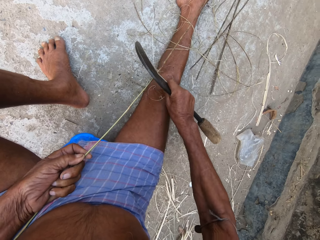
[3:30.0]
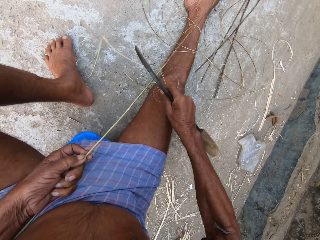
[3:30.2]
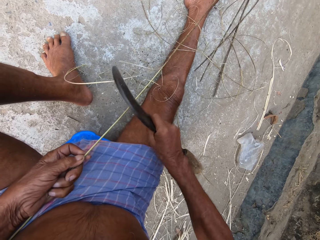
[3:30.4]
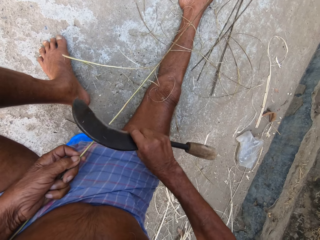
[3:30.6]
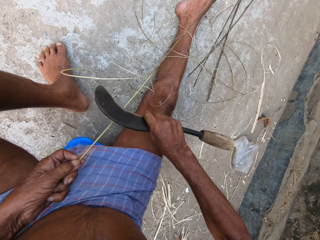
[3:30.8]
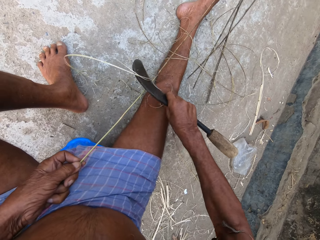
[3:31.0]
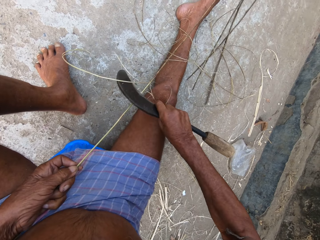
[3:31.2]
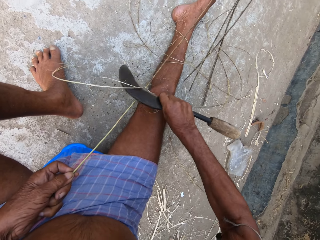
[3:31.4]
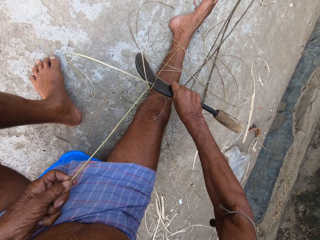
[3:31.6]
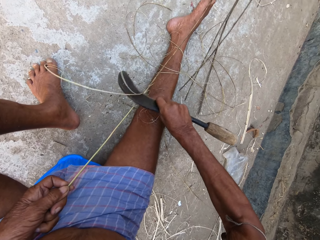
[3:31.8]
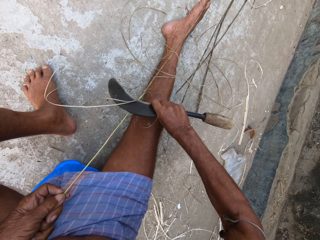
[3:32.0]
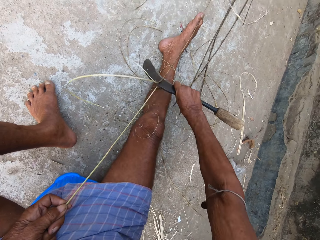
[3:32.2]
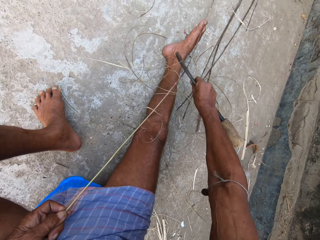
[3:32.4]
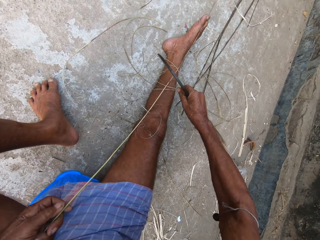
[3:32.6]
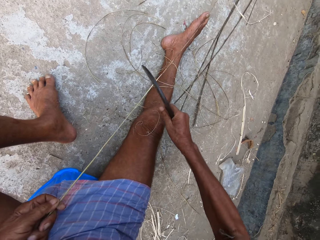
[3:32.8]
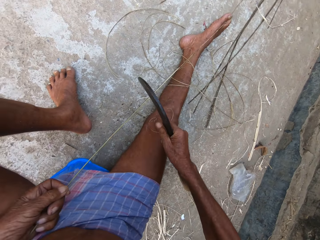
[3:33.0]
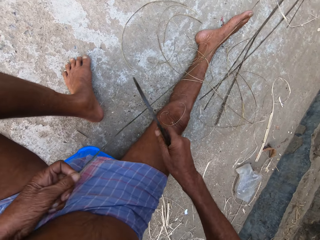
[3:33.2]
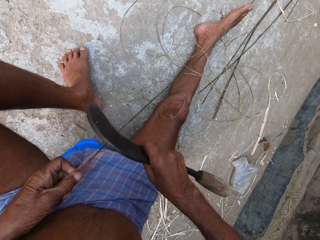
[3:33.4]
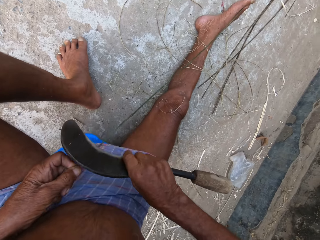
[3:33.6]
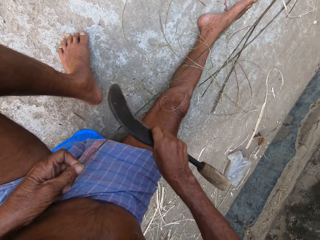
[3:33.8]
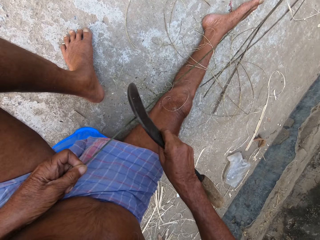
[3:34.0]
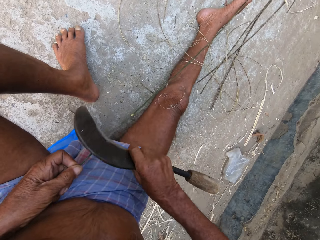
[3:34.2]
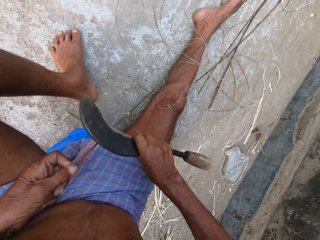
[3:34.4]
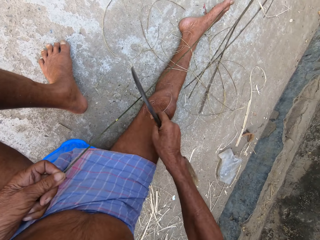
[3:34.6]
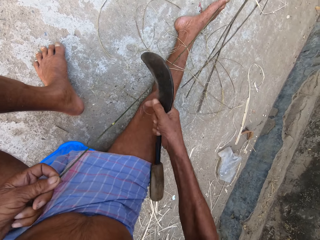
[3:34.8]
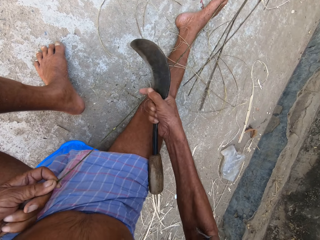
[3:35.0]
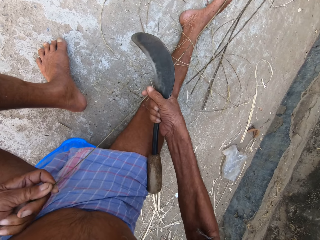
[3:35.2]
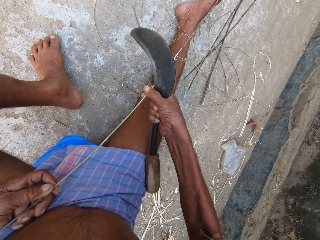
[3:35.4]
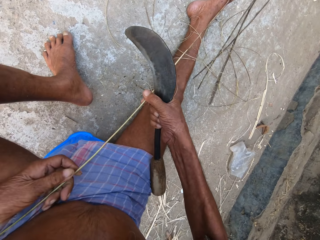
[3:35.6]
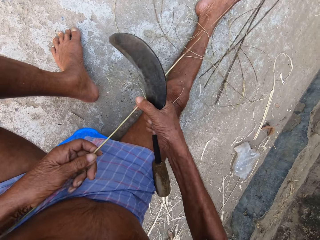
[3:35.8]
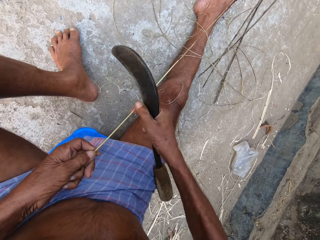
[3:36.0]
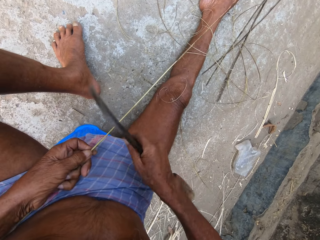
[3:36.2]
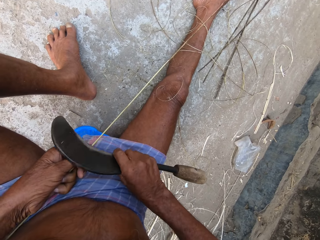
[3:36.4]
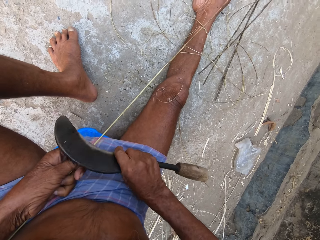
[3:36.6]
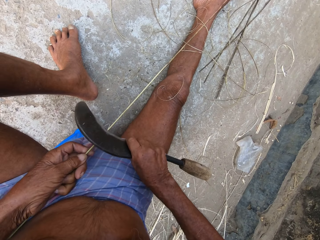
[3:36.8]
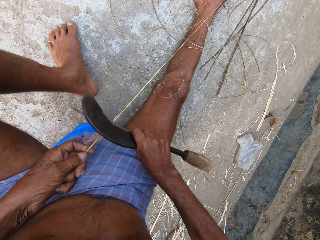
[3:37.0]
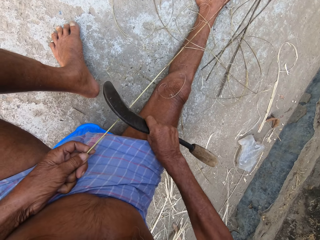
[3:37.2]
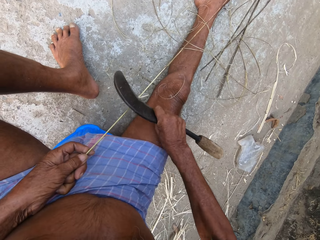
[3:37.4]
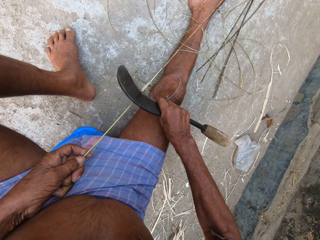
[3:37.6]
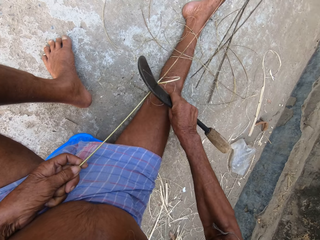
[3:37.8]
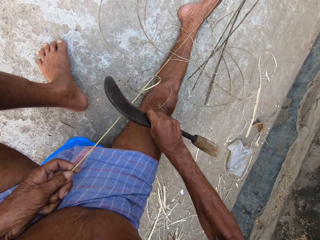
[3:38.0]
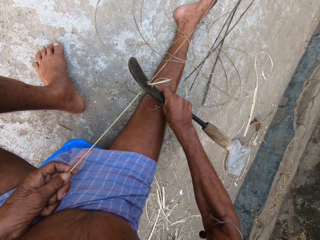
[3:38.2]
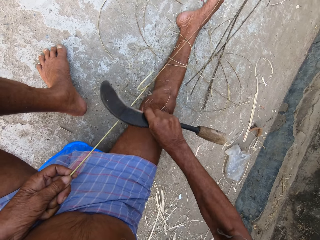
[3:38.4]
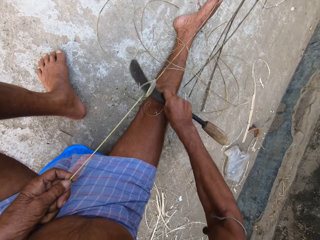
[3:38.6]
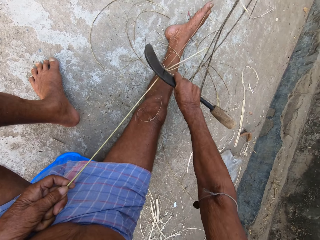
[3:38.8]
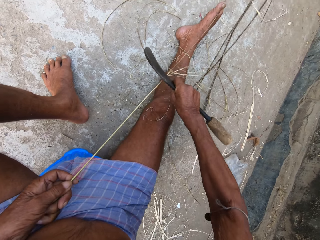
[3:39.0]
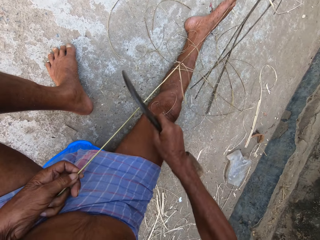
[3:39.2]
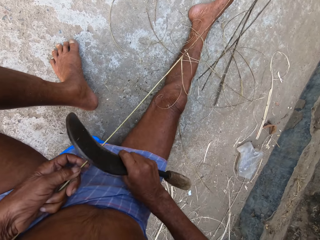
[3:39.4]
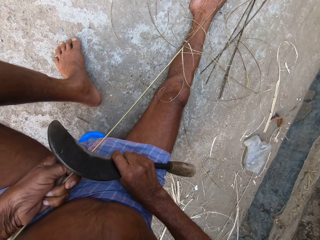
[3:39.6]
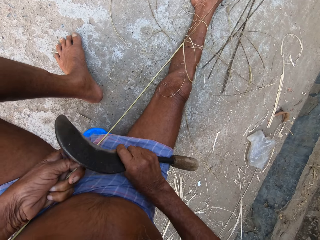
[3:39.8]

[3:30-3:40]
The camera wearer adjusts the bamboo cane with both hands. He trims the bamboo cane with the sickle in his right hand.

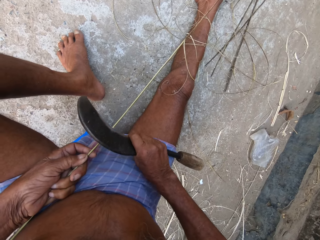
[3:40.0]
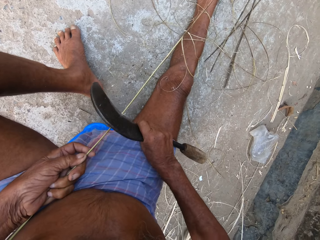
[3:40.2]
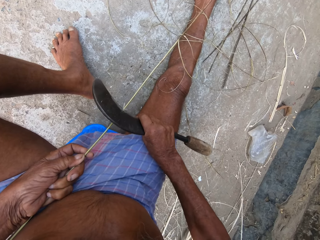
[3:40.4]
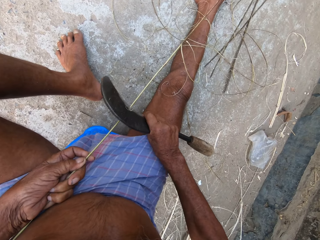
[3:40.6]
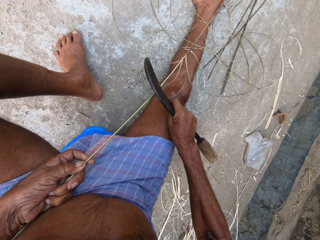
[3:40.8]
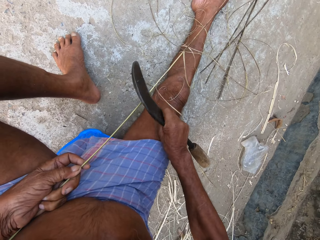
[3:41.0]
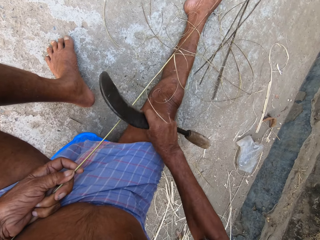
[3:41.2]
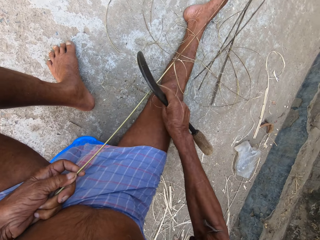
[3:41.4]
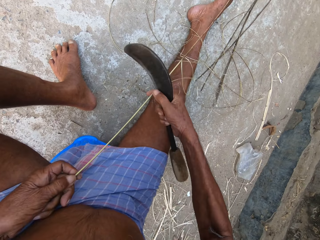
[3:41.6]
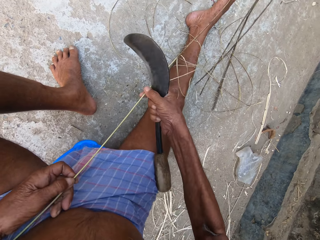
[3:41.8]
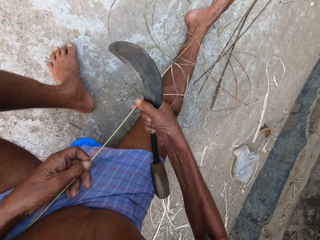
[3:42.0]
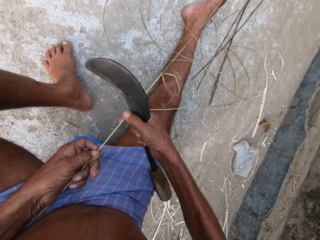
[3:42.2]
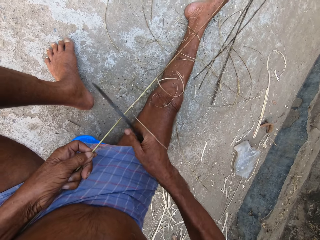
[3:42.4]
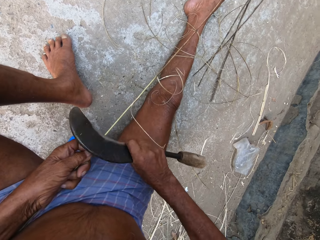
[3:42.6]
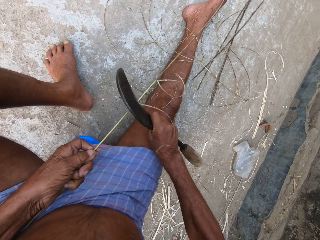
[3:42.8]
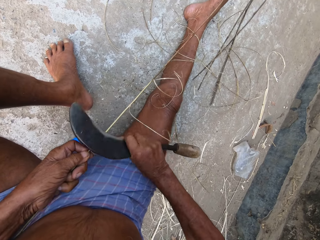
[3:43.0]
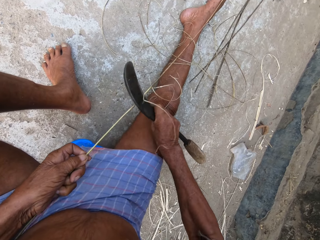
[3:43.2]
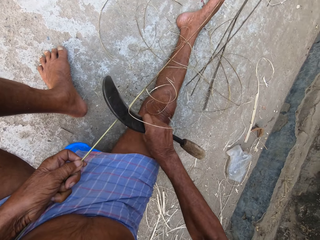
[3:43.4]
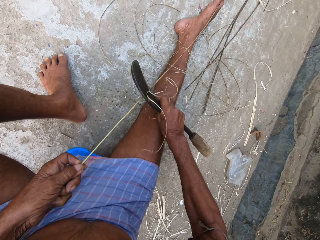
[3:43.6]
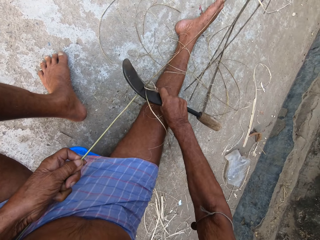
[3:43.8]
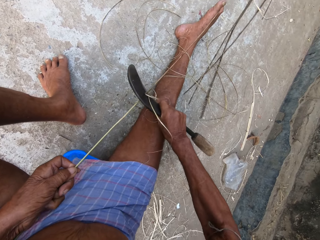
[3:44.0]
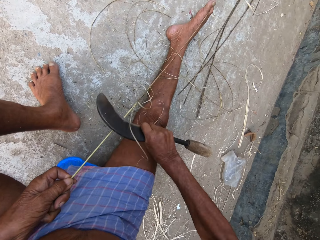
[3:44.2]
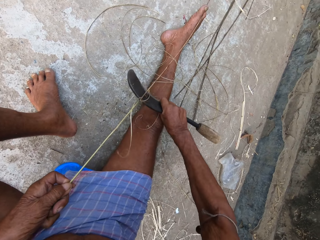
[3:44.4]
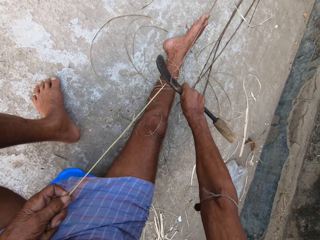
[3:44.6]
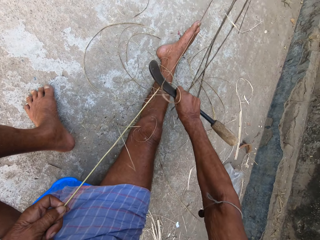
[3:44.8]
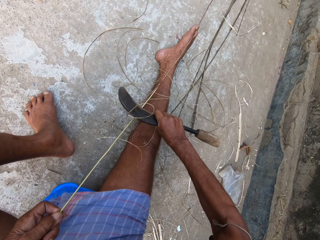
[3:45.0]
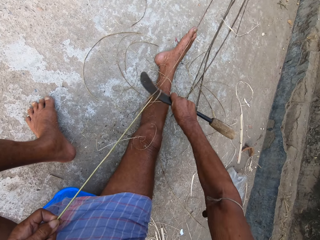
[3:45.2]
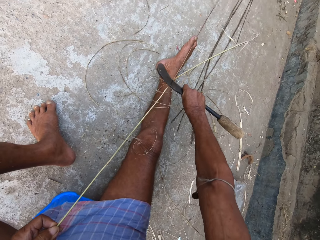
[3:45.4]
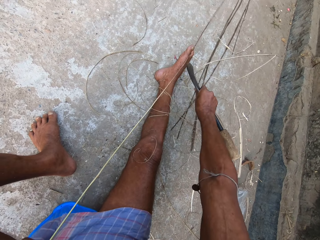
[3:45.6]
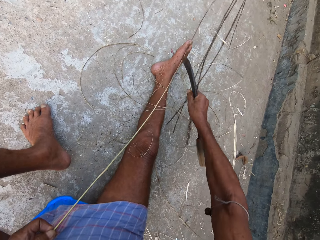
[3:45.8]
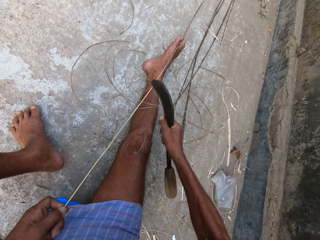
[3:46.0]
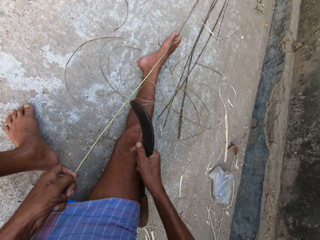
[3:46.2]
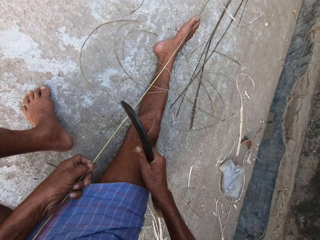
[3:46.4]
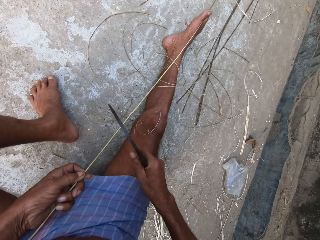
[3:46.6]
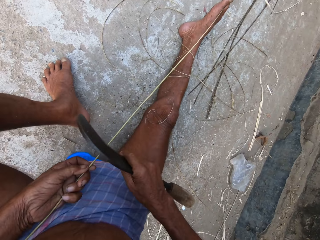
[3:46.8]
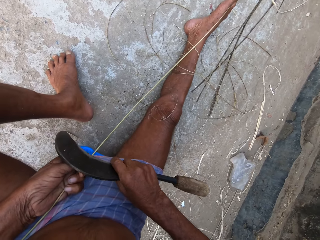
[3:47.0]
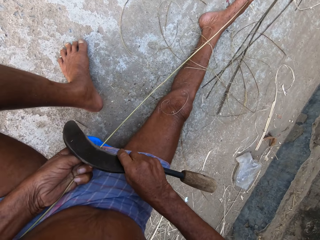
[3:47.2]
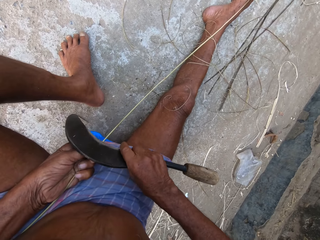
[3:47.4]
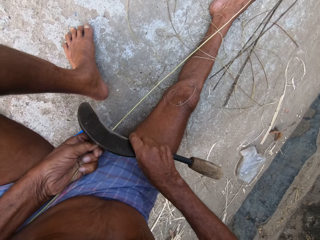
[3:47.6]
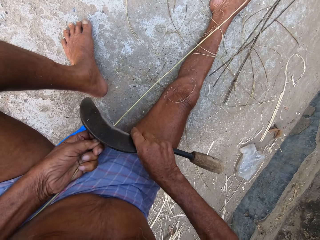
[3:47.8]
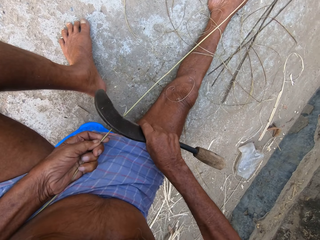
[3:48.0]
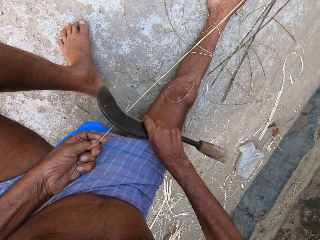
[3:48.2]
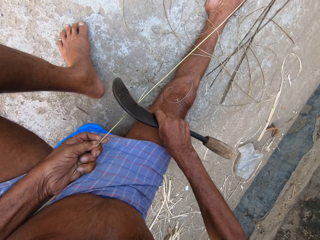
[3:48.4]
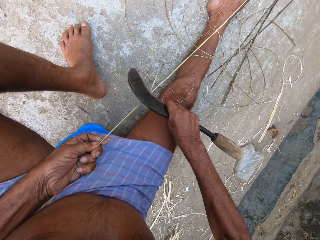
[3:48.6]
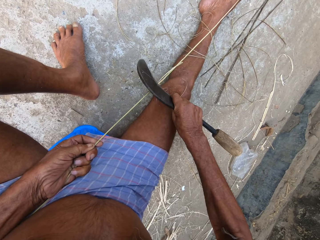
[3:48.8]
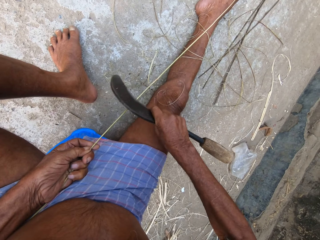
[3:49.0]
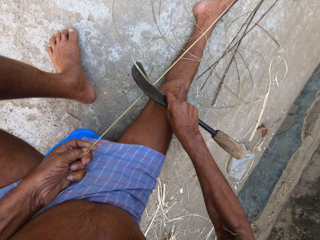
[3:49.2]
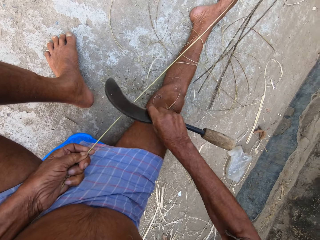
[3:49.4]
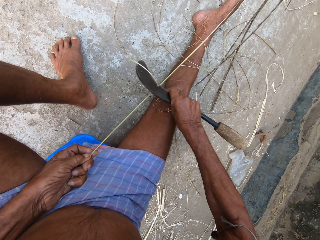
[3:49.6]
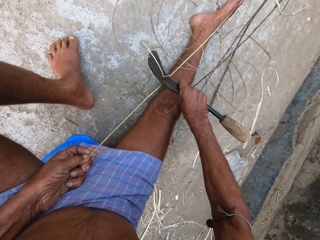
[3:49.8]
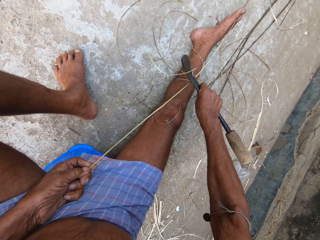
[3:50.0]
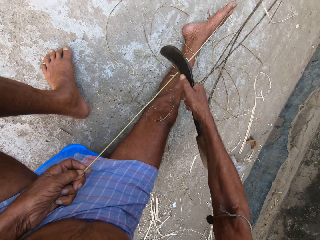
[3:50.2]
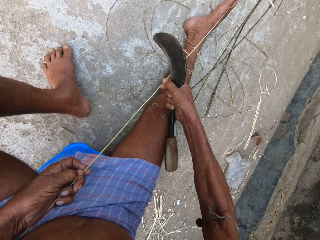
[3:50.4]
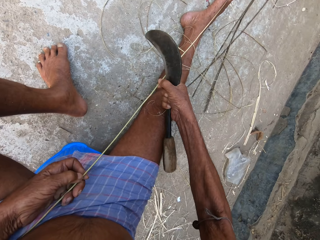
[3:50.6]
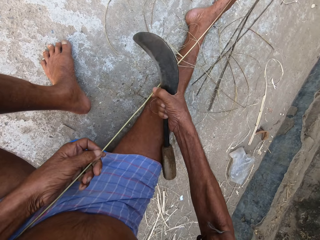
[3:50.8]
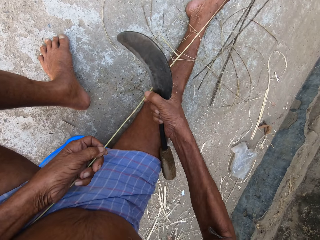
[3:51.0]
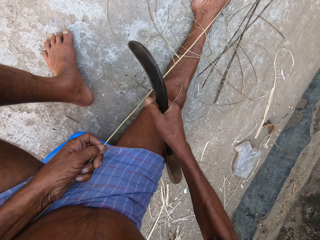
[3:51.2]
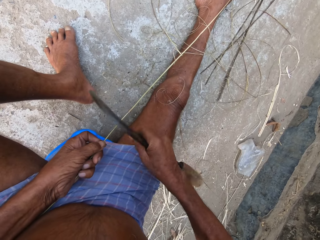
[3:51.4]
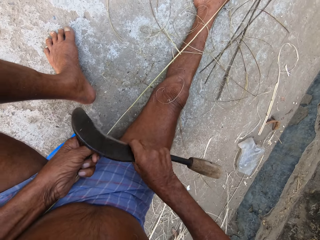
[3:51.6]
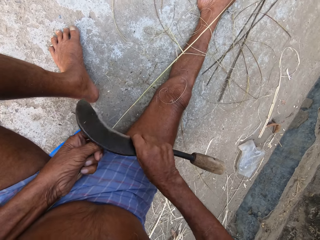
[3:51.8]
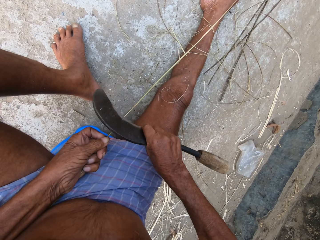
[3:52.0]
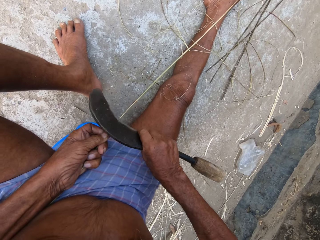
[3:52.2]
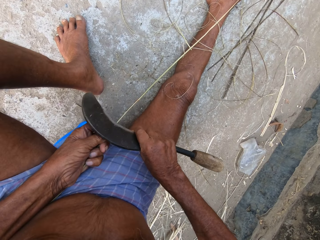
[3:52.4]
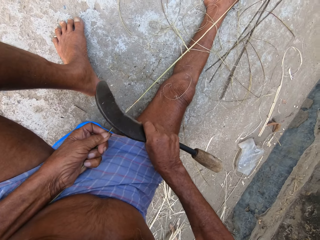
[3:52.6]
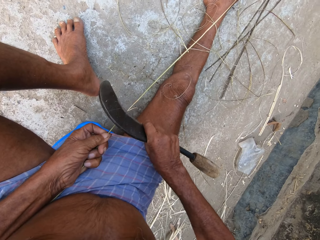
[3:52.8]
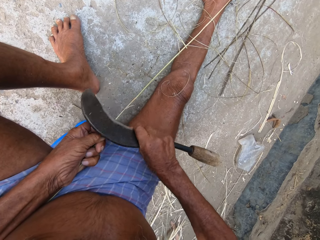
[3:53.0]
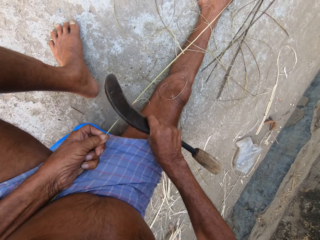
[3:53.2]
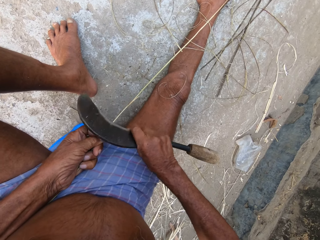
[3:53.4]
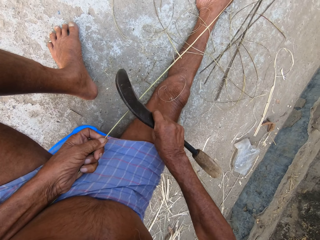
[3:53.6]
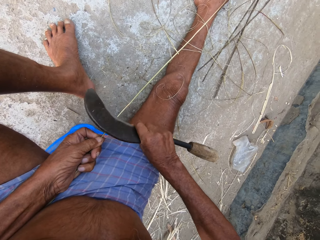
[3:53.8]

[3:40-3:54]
The camera wearer adjusts the bamboo cane with both hands. He trims the bamboo cane with the sickle in his right hand. He adjusts the bamboo cane with both hands. He holds the sisal. He trims the bamboo cane with the sickle in his right hand.
